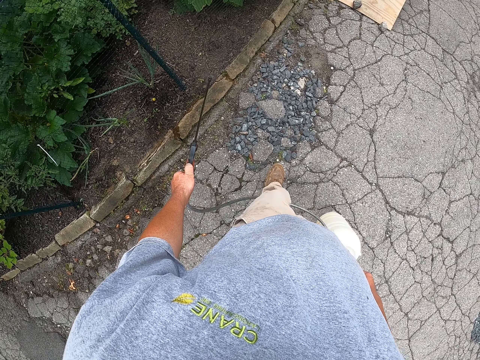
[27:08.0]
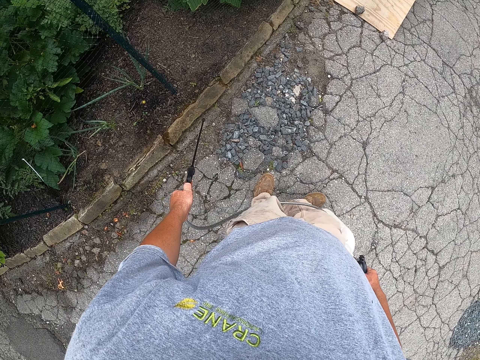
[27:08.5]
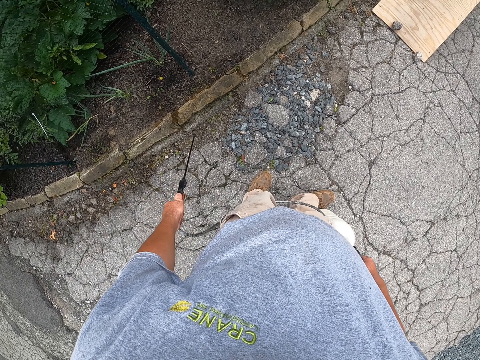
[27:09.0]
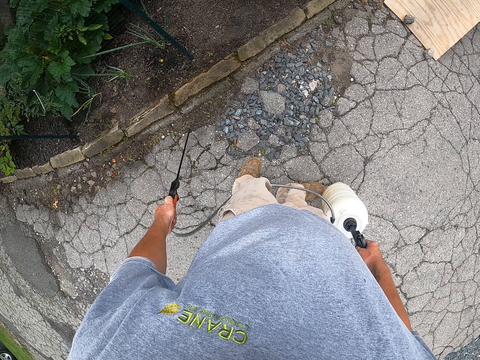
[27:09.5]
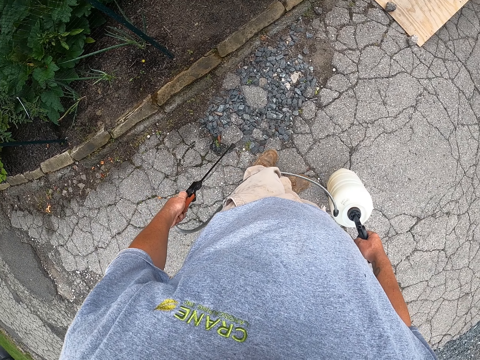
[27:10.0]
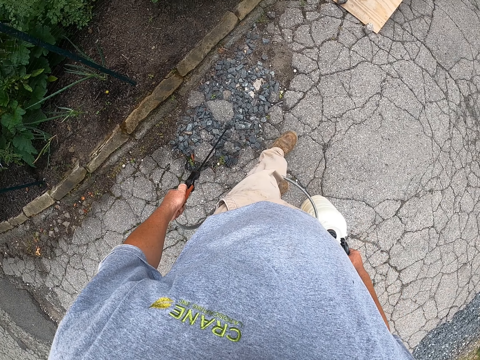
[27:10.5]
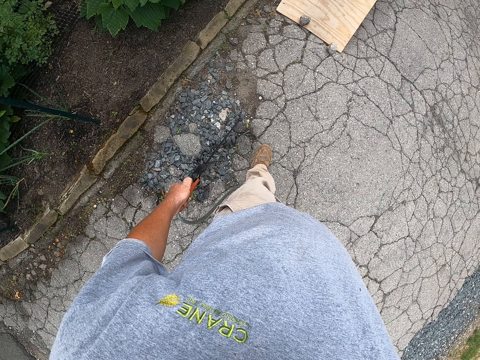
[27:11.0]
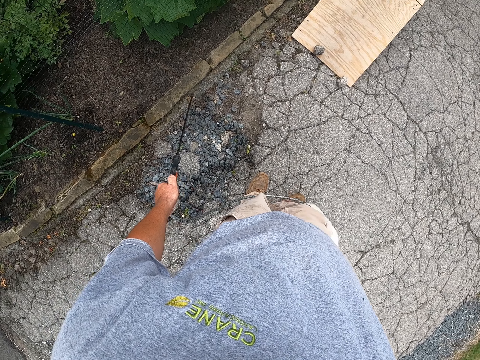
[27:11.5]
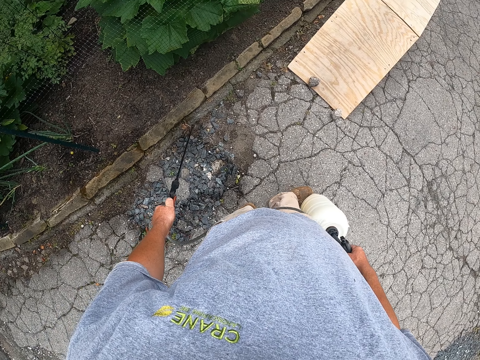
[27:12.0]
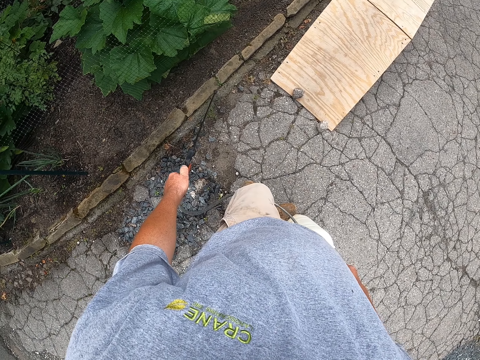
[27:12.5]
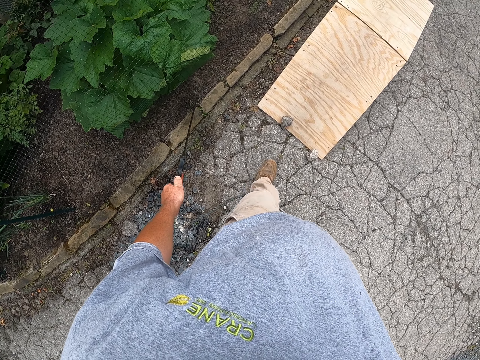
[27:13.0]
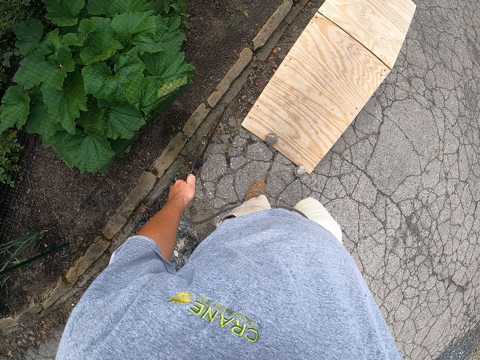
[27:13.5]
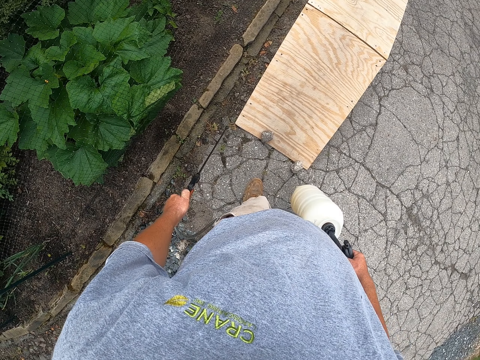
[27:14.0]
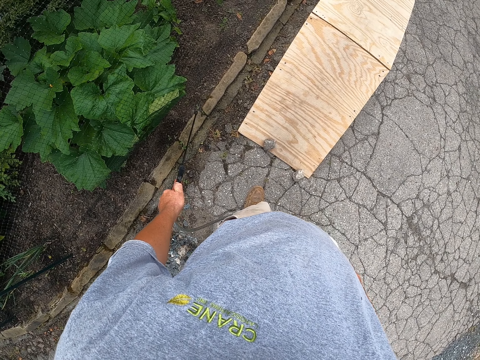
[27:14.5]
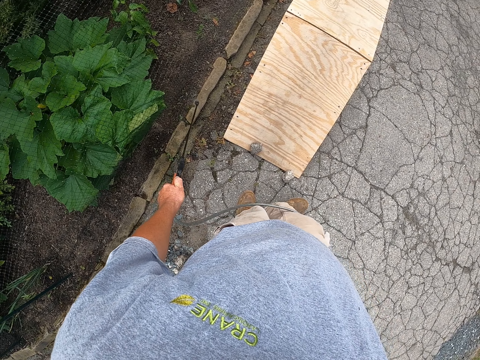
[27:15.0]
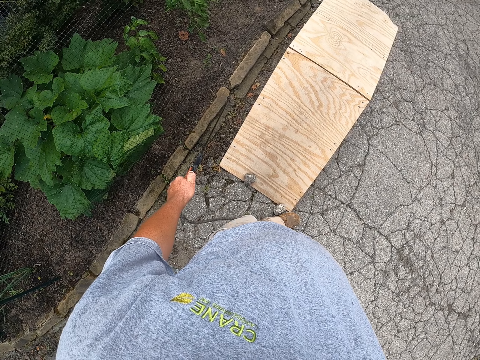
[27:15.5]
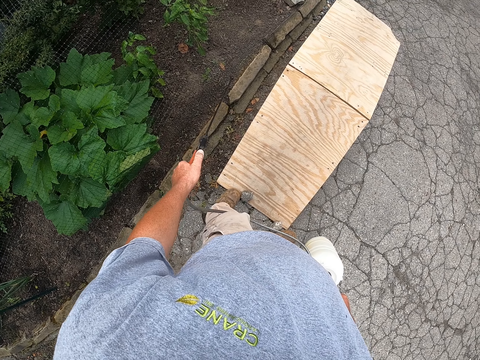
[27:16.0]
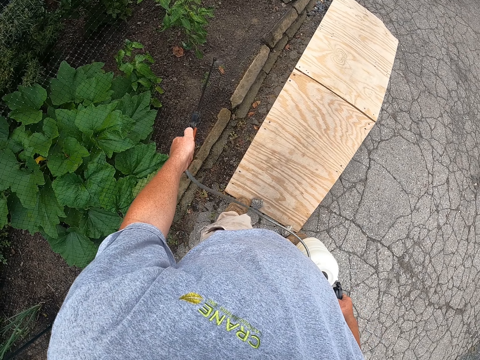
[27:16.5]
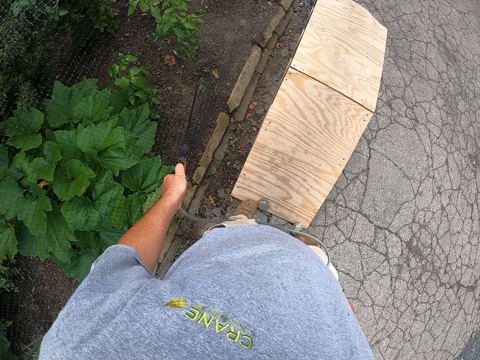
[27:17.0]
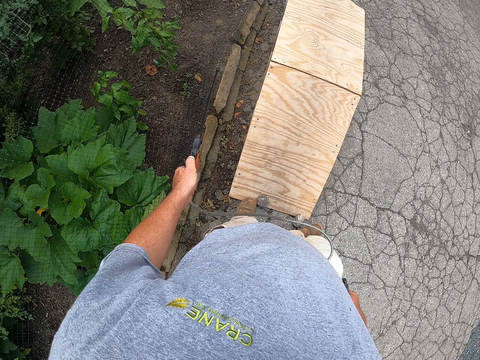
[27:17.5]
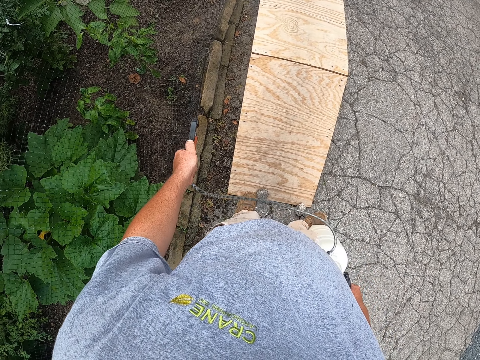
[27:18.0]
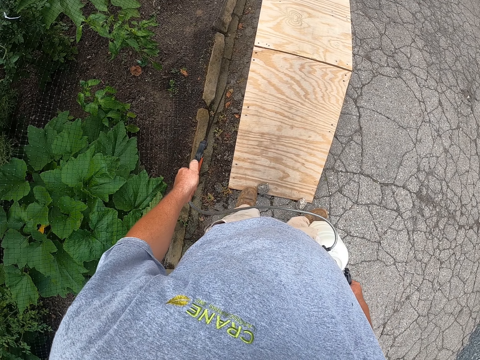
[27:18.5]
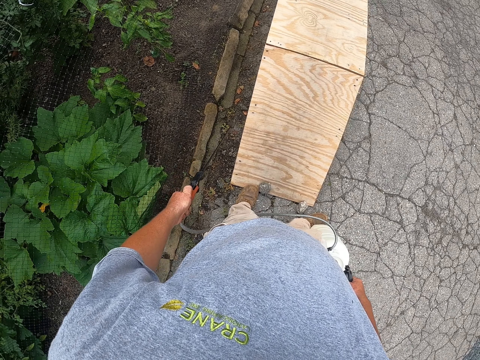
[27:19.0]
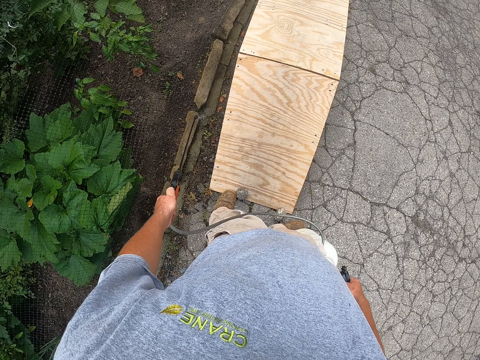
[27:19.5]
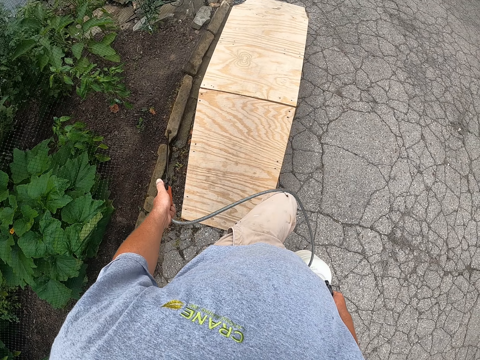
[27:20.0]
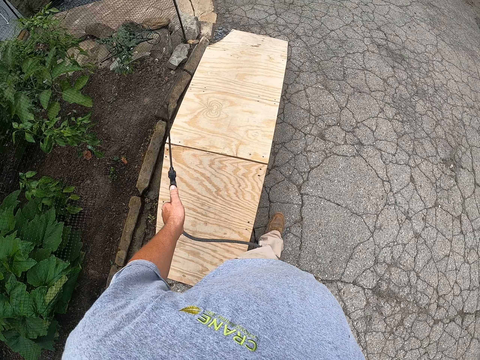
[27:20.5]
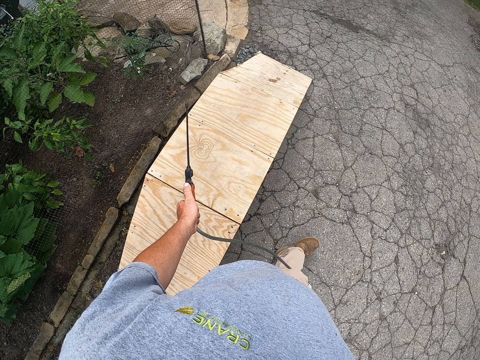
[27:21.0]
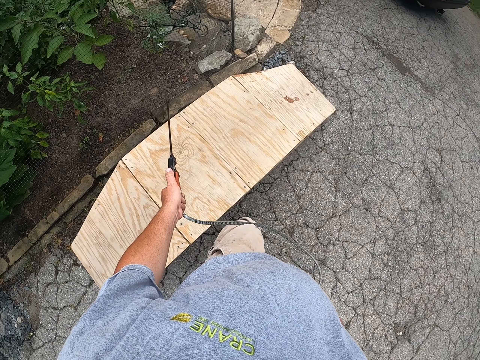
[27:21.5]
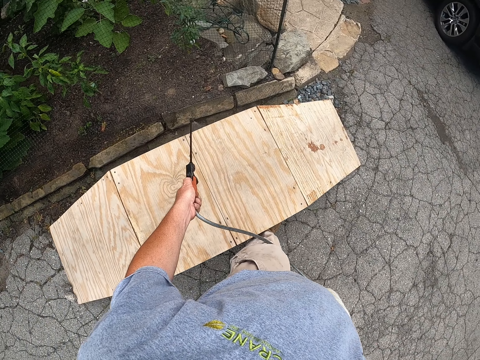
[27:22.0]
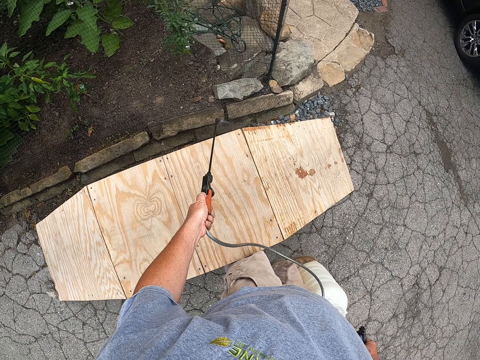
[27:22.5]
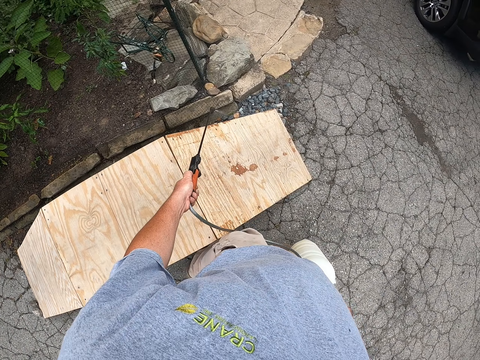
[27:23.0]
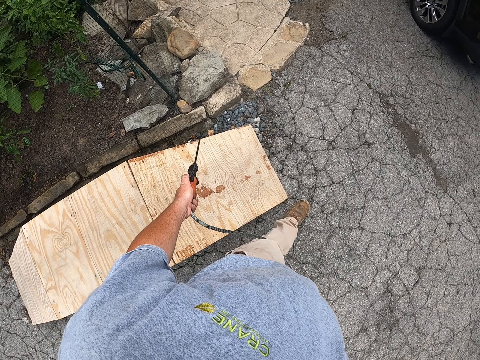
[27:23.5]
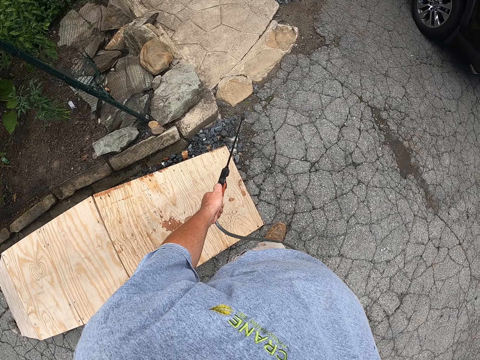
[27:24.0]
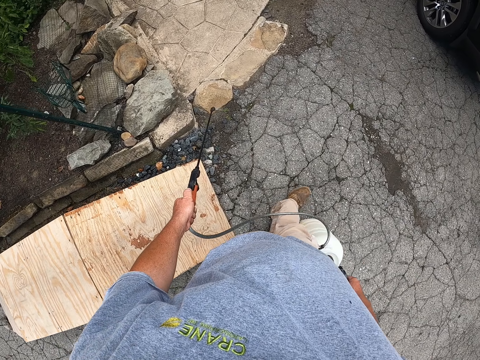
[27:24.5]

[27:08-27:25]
The camera wearer walks on the road. They water the grass on the road. They walk on the road. They water the pavement. They spray water with the sprayer gun on the surface of the road where grass has grown while they walk. They spray water on the grass along the surface of the road. They spray water with the sprayer gun on the surface of the road where grass has grown while they walk.

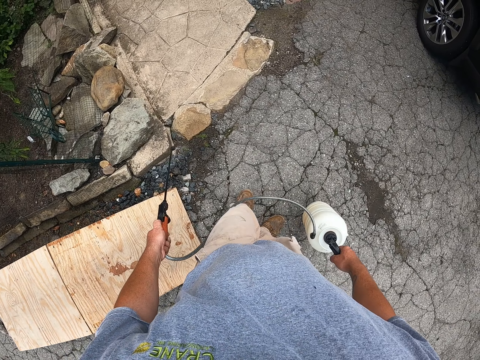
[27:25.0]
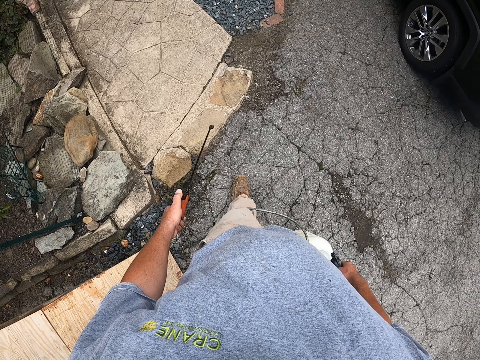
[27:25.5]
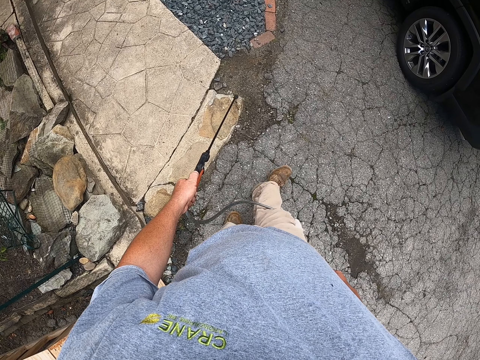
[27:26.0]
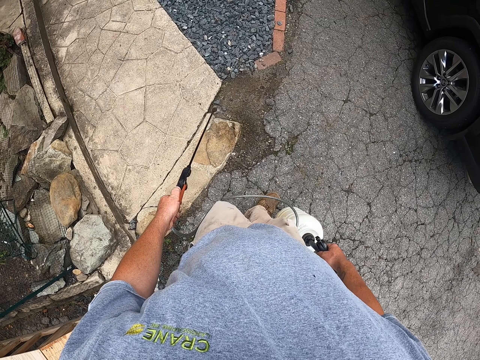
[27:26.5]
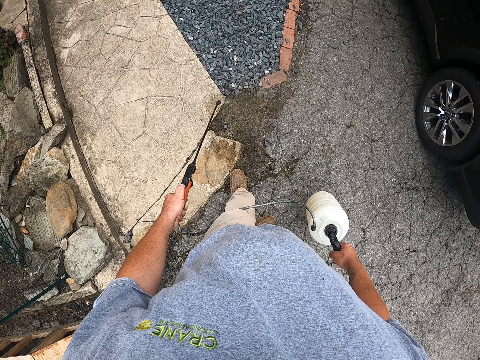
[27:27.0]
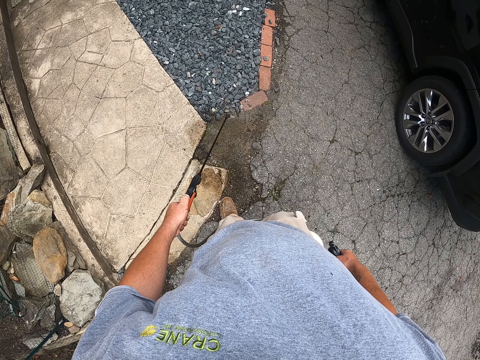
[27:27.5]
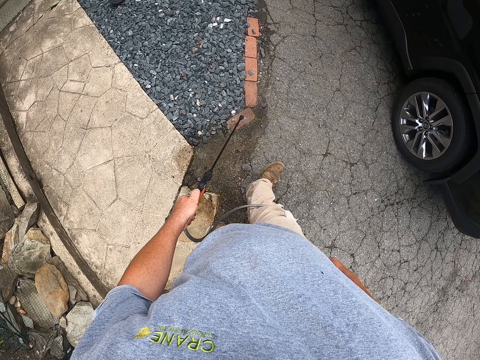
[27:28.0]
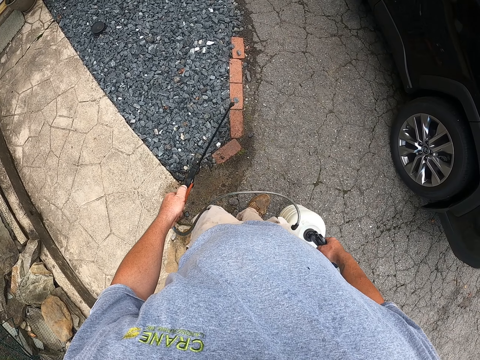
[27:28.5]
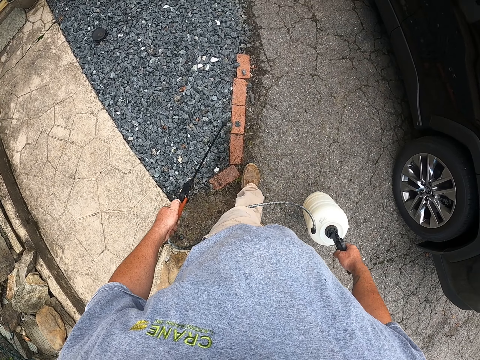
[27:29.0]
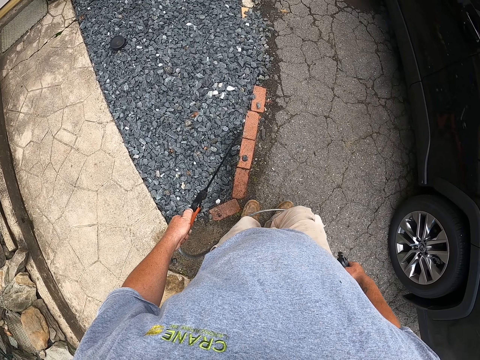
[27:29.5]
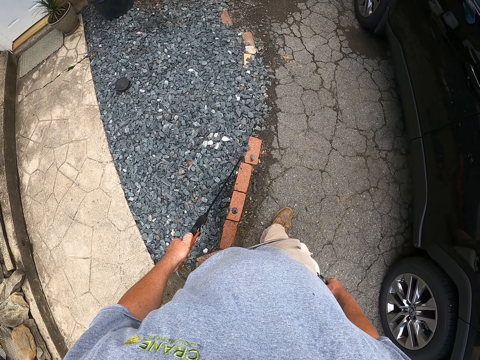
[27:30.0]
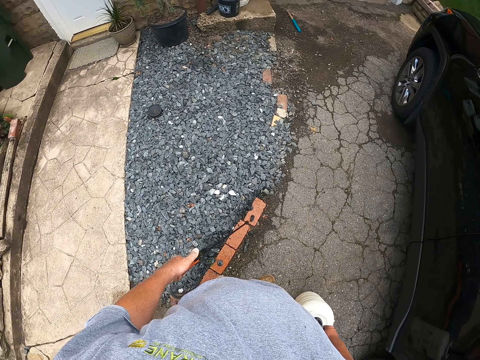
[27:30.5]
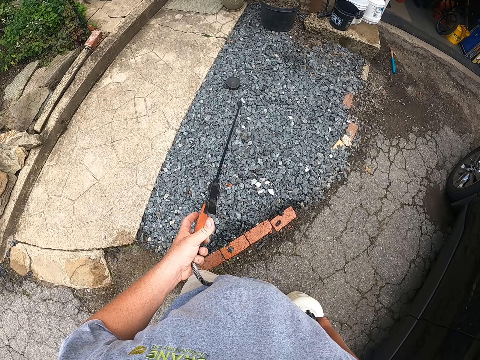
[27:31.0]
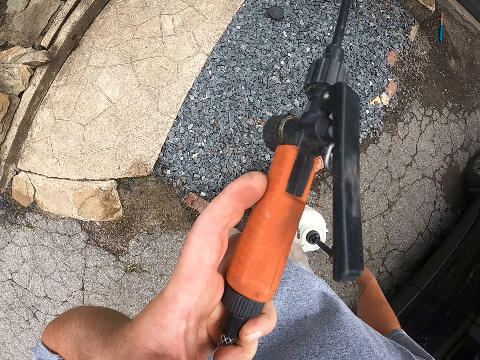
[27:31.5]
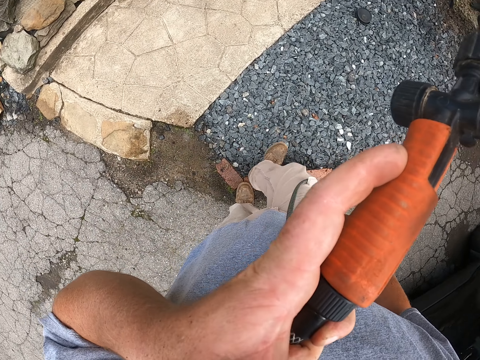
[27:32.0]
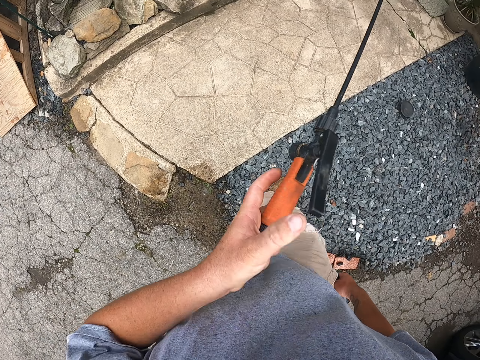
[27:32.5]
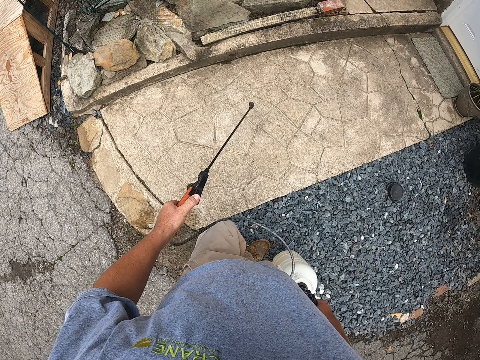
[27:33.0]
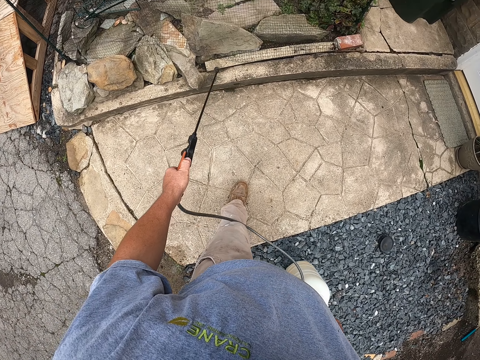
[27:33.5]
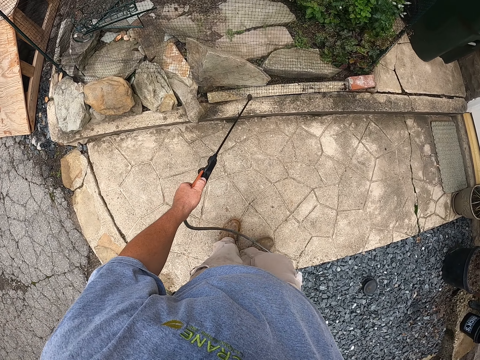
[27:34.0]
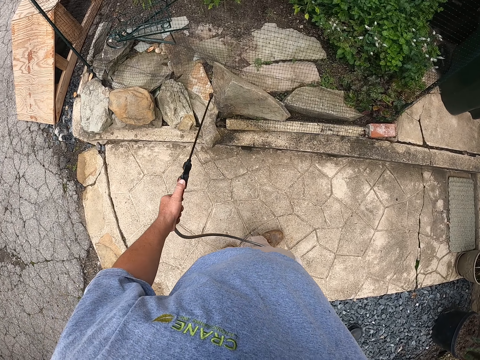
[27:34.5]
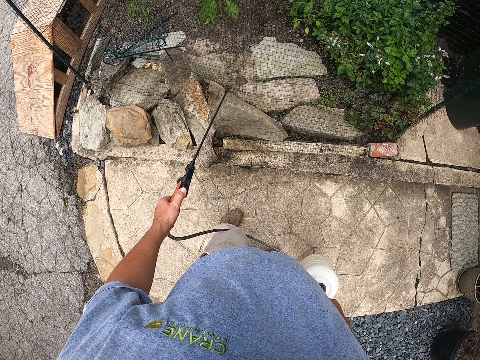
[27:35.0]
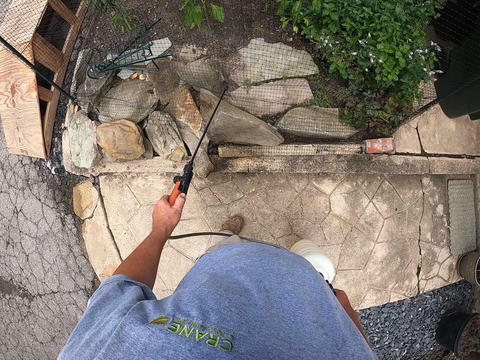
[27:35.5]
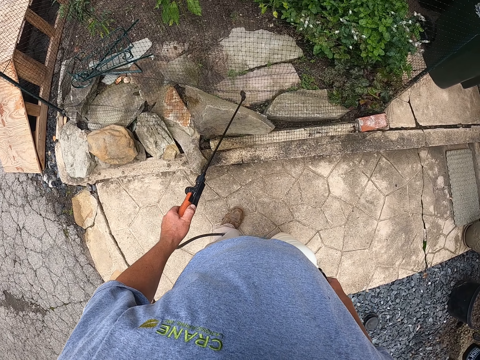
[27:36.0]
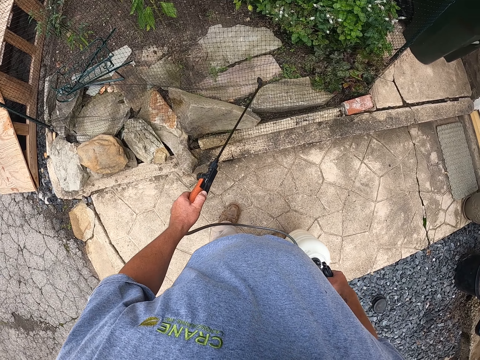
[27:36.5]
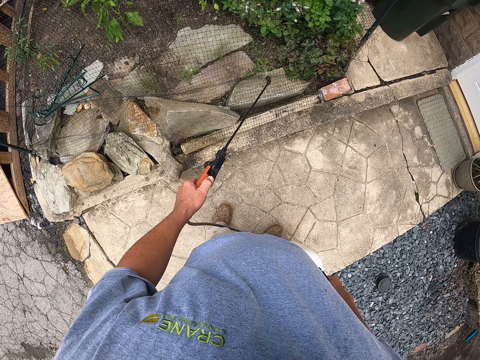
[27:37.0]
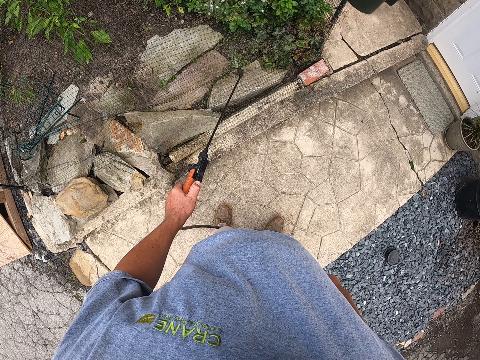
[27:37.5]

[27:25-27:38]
The camera wearer lifts the left hand. They walk around. They spray water with a sprayer gun on the surface of the road where grass has grown while they walk. They stand while they spray water.
